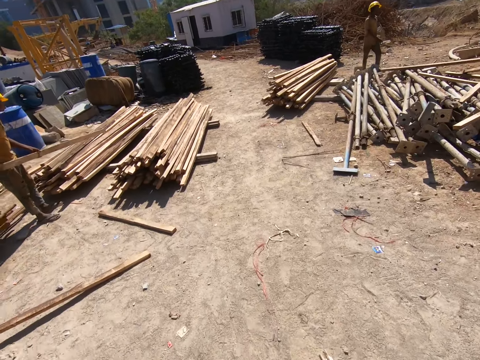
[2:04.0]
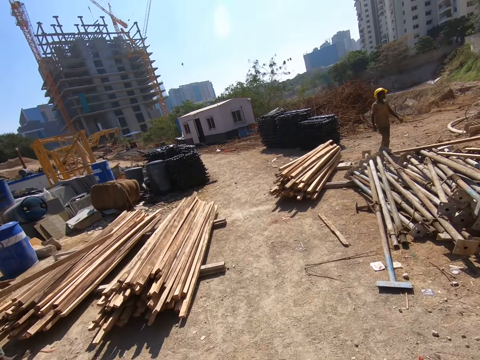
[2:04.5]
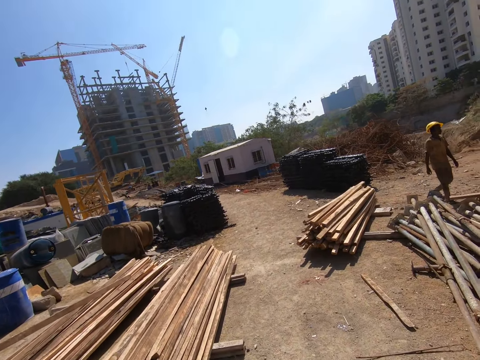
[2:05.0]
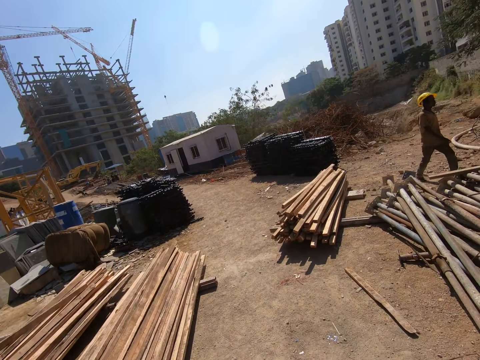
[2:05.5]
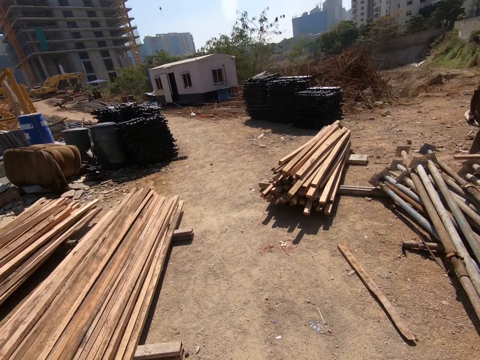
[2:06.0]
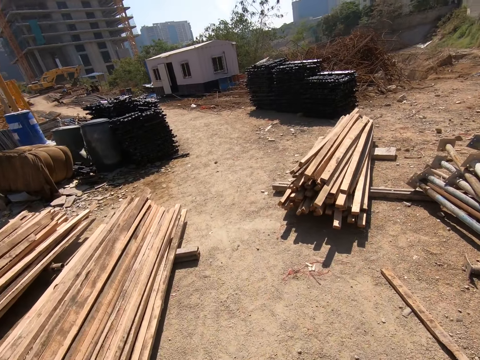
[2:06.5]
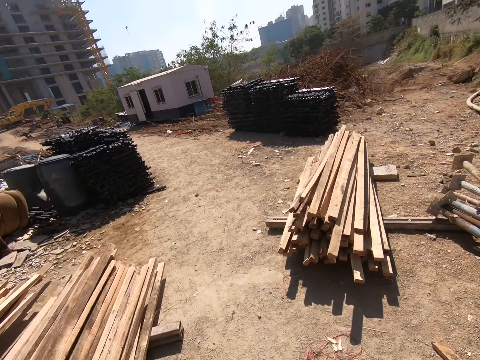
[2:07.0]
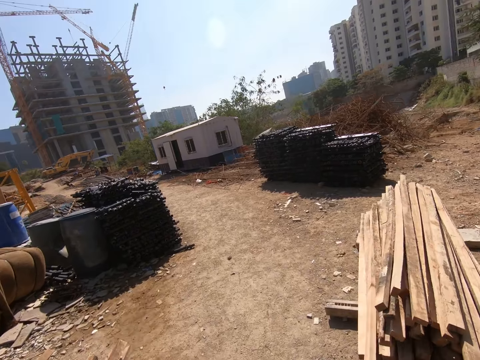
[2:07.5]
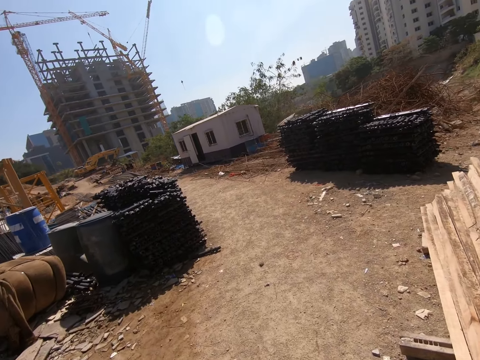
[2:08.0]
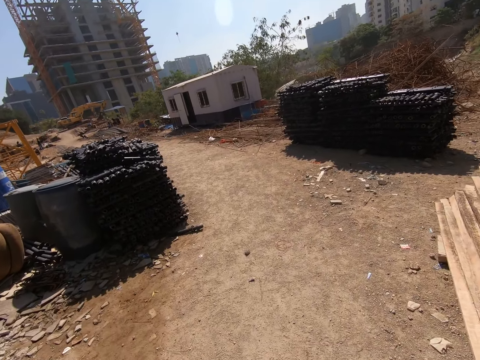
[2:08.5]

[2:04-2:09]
The man drops the long wood on the ground with both hands.

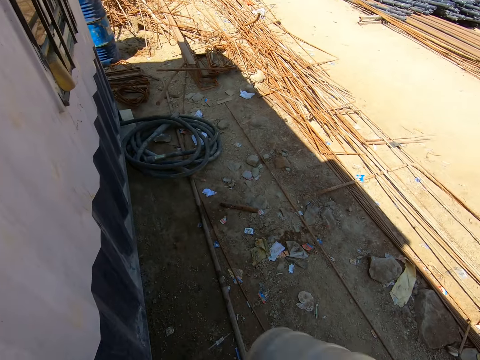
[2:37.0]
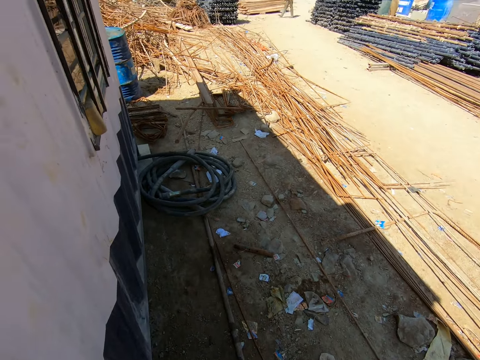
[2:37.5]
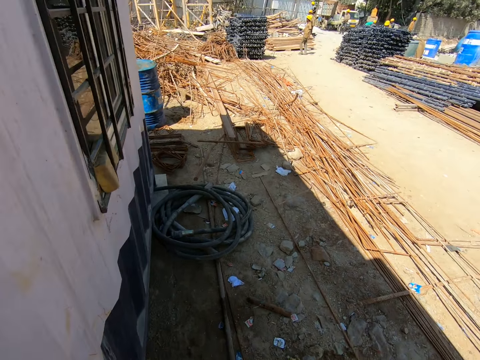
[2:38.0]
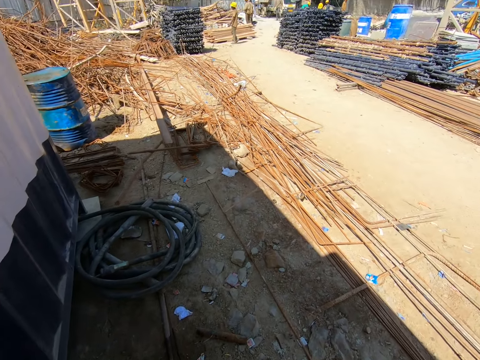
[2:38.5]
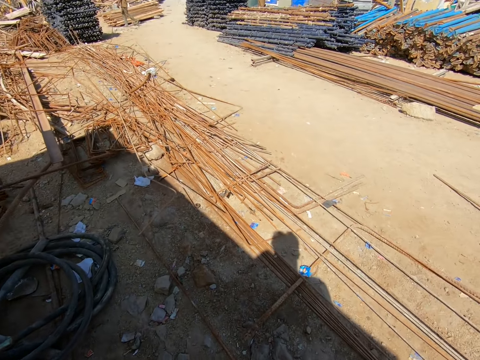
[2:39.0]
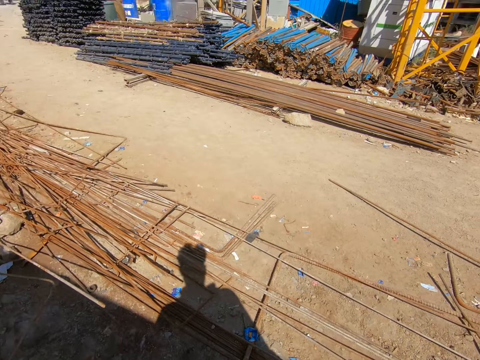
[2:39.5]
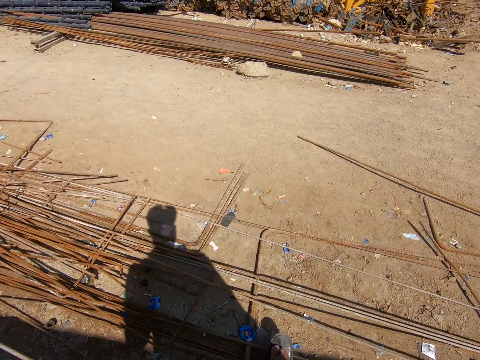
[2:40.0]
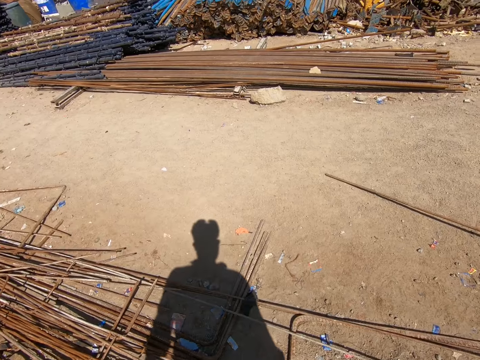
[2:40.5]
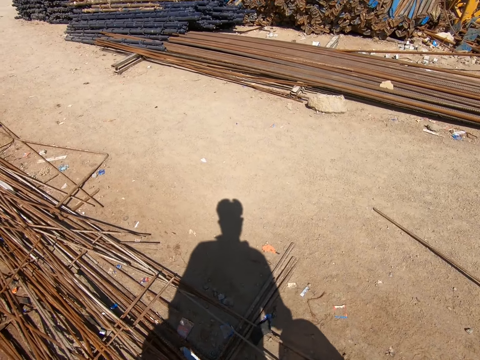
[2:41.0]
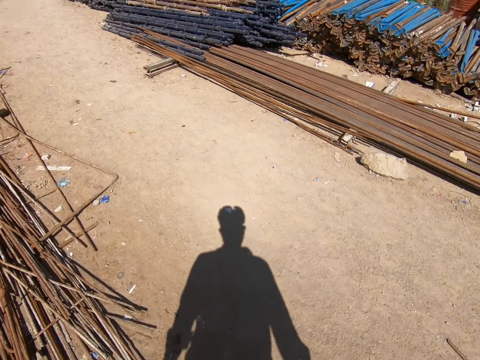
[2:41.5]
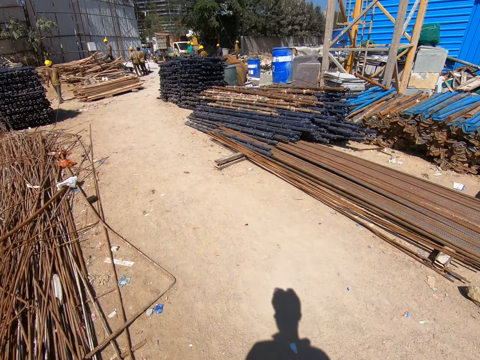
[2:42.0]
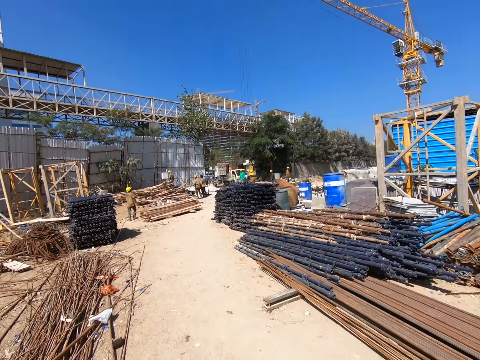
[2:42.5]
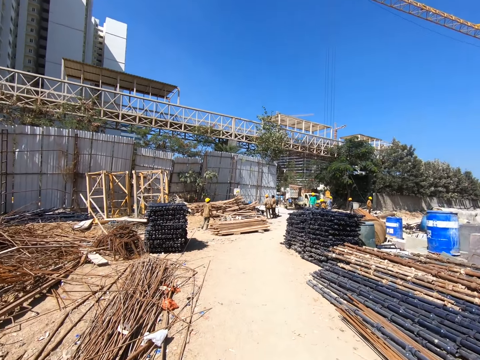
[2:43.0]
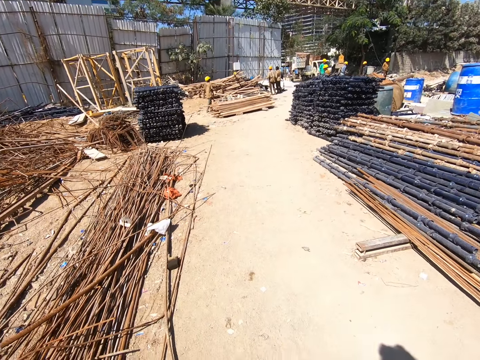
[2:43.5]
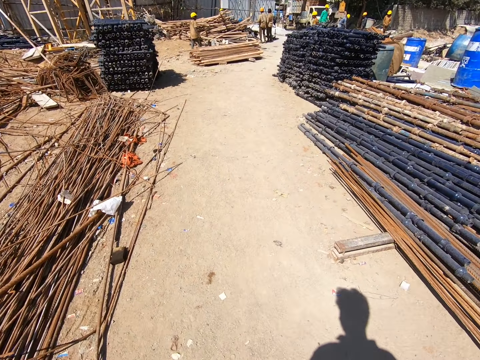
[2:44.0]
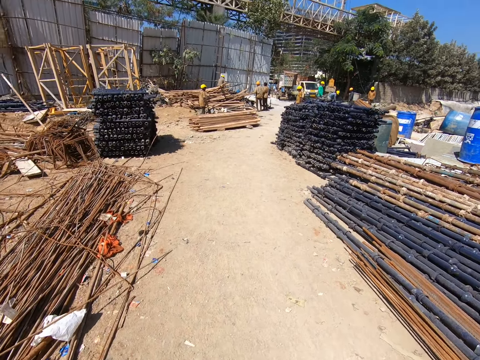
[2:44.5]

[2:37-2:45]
The camera wearer walks towards the truck with the water jugs in his hands at the construction site.

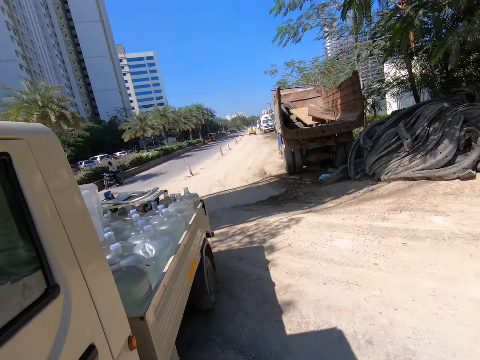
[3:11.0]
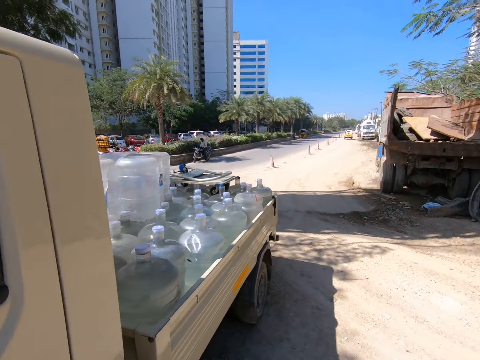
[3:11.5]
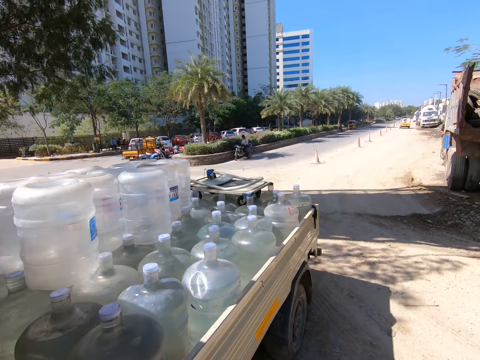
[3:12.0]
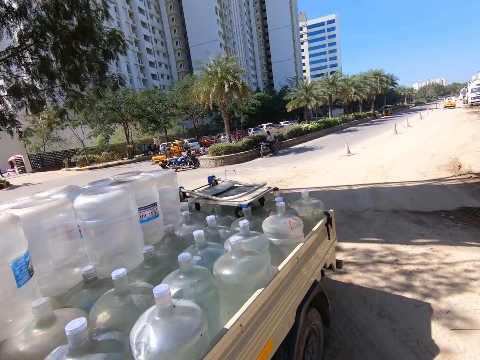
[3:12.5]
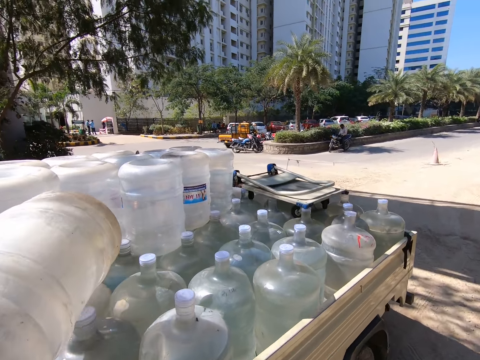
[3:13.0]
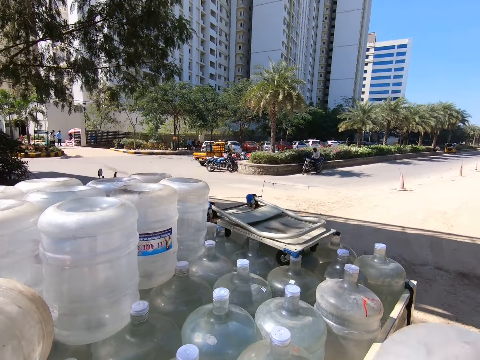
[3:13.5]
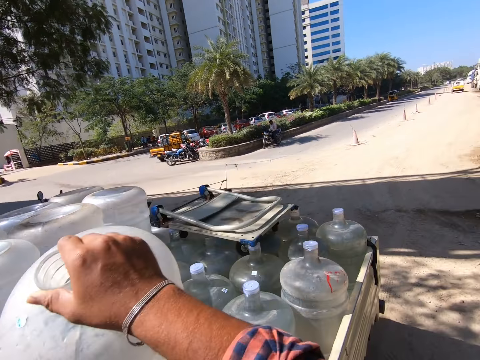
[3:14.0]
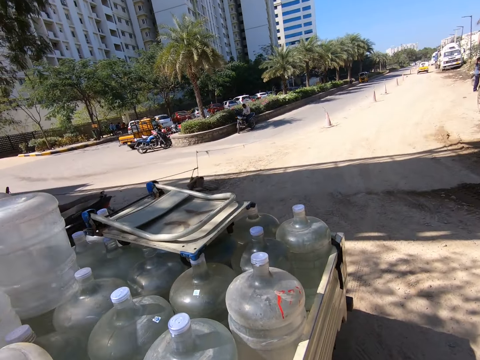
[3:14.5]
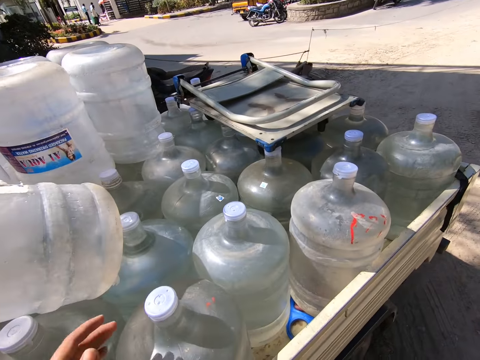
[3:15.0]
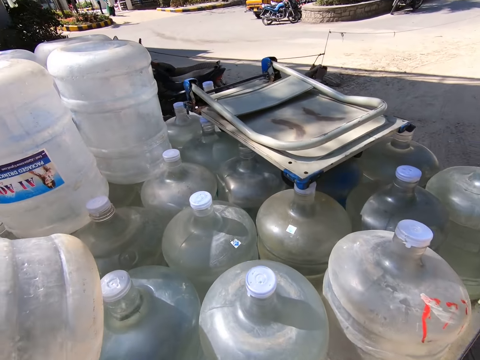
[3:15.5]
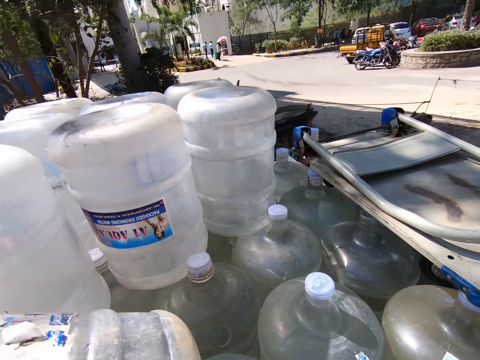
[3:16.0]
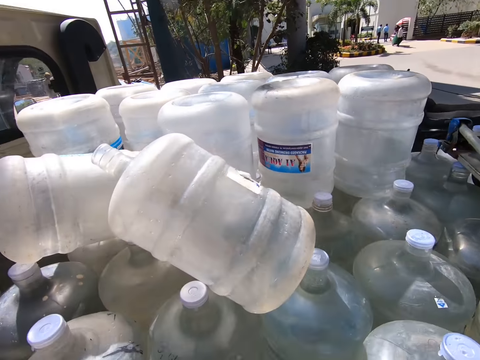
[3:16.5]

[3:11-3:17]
The camera wearer drops the water jug in the truck with his left hand. He drops the water jug in the truck with his right hand. He picks up a water jug from the truck with his left hand.

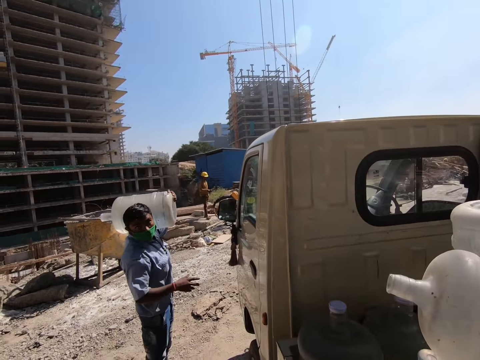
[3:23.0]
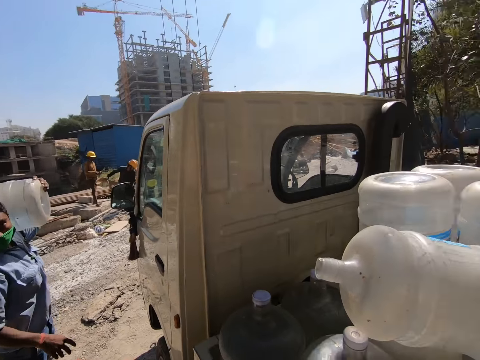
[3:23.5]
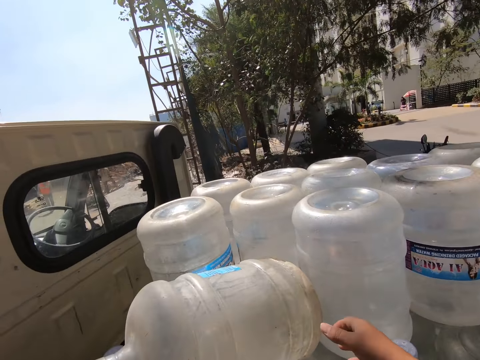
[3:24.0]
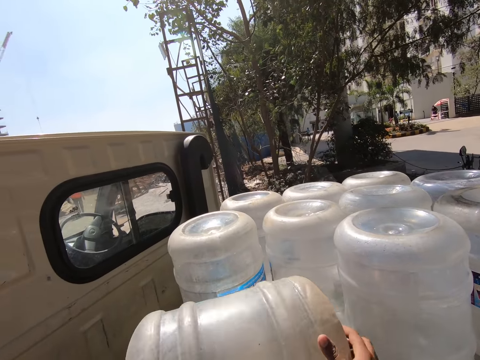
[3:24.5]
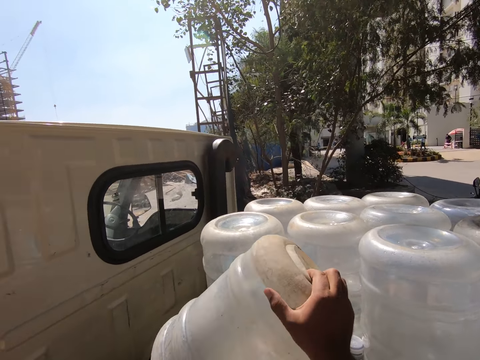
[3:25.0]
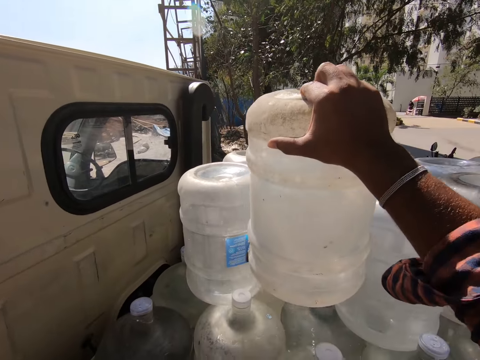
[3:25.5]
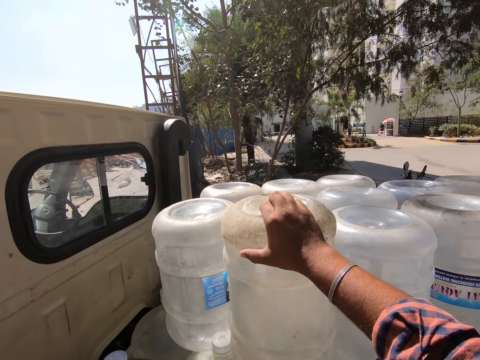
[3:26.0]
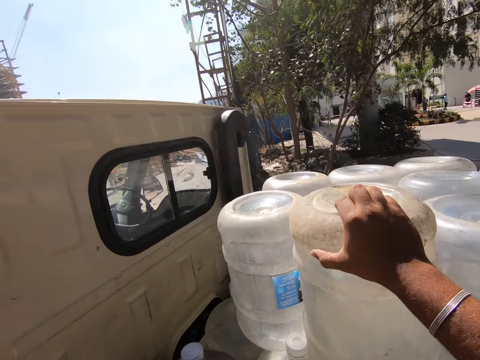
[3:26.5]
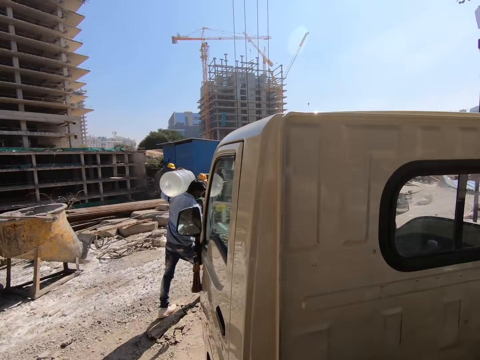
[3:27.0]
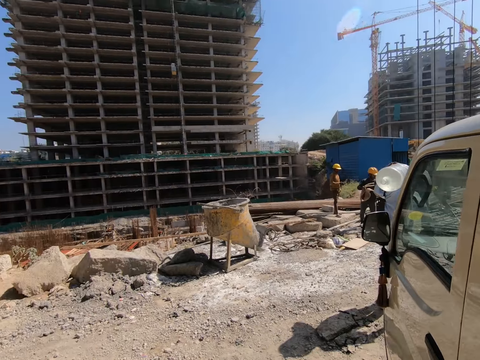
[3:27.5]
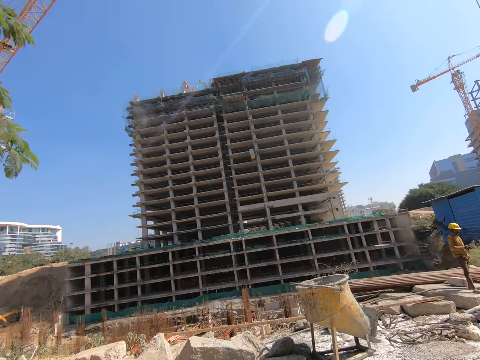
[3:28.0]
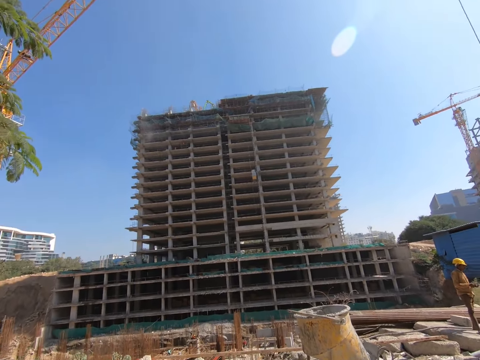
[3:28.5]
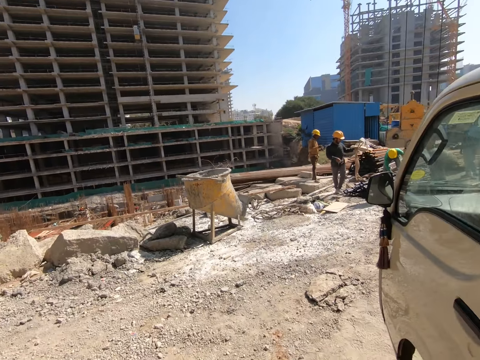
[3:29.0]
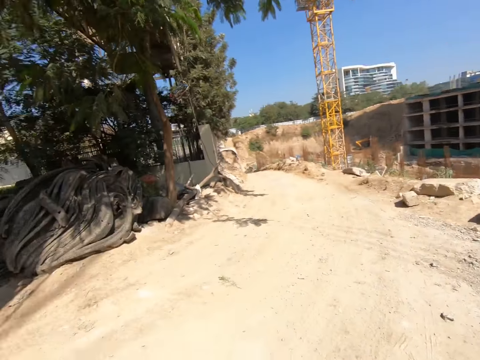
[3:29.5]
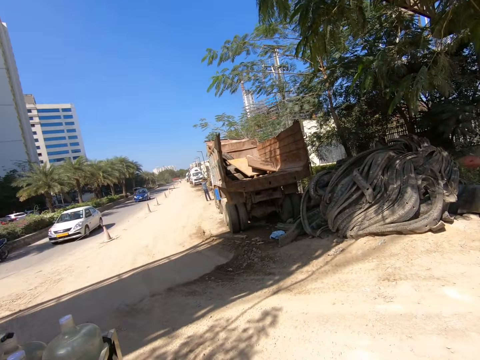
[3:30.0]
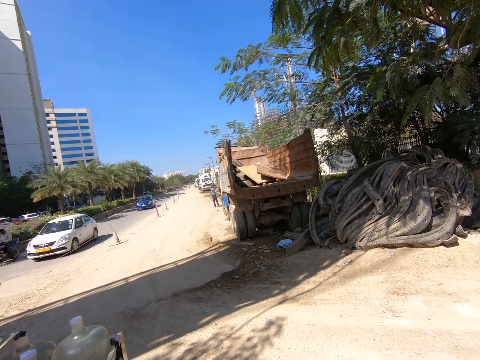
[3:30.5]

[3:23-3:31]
The camera wearer picks up the water jug on the truck with his right hand. He drops the water jug on the truck with his right hand.
